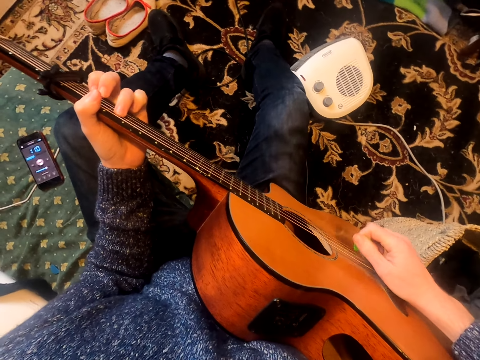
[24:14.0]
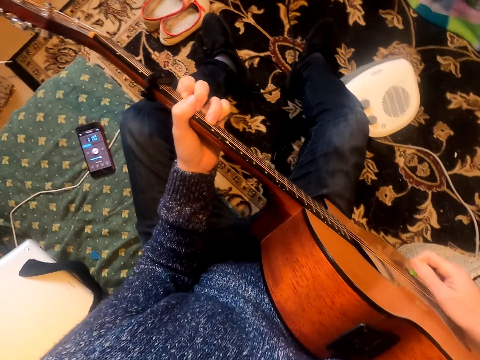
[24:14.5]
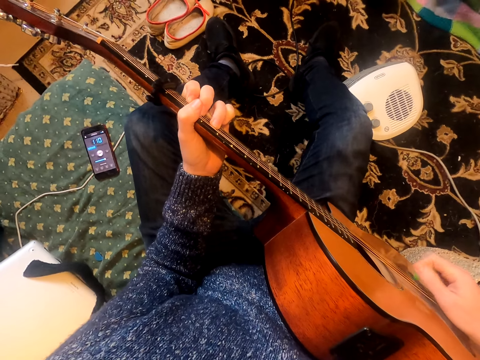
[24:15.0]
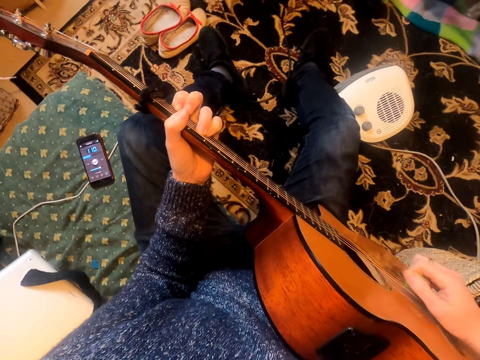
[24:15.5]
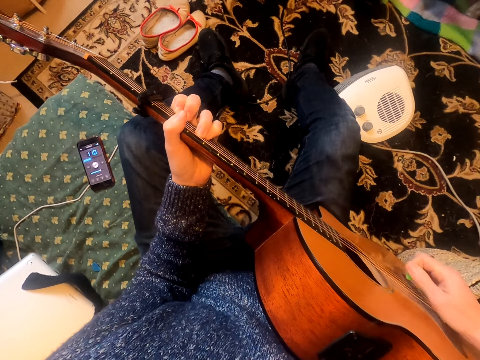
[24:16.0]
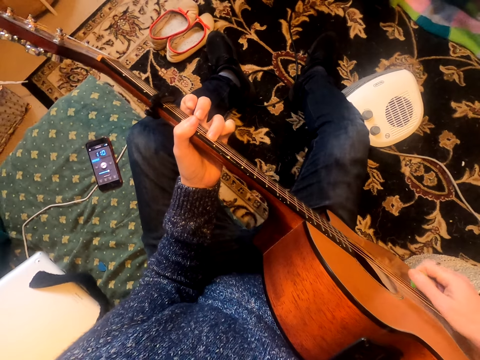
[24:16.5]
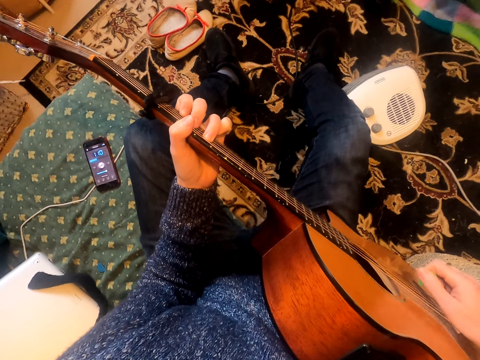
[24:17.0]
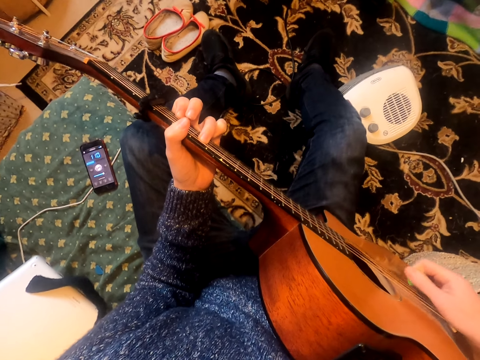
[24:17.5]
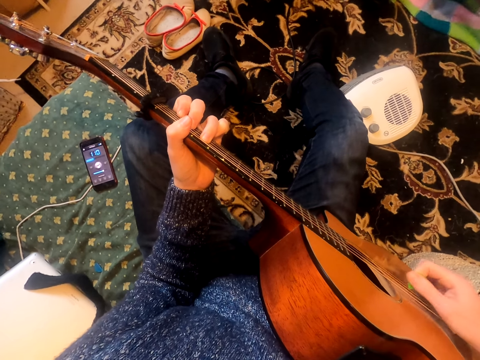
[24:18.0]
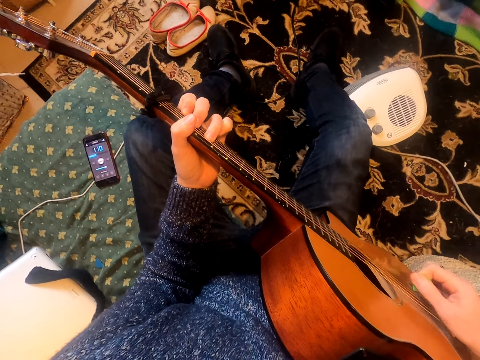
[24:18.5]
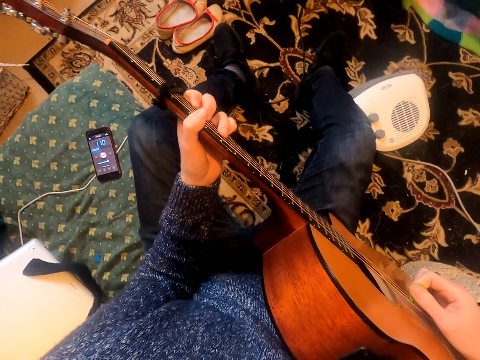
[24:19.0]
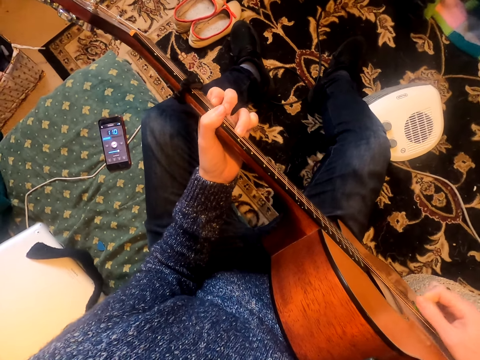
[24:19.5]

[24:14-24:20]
The camera wearer plays the guitar.

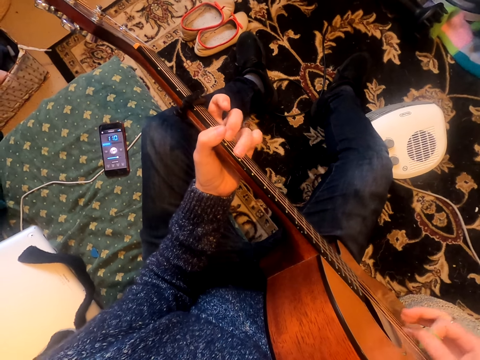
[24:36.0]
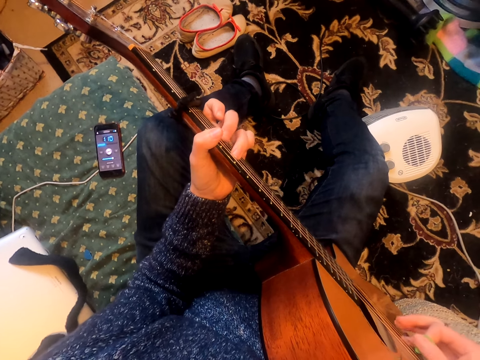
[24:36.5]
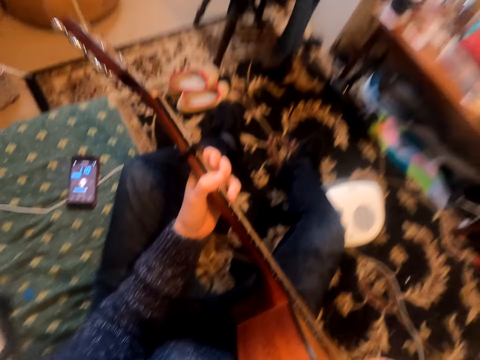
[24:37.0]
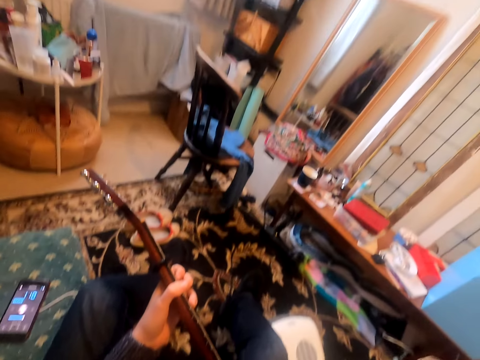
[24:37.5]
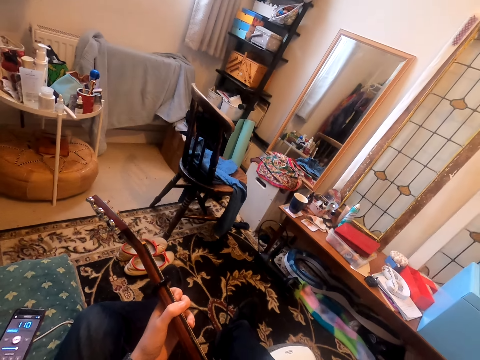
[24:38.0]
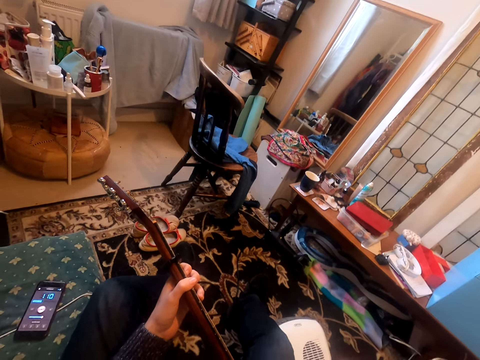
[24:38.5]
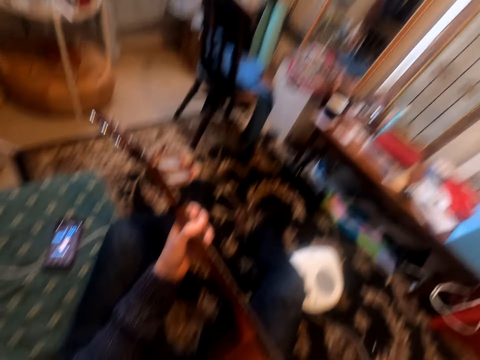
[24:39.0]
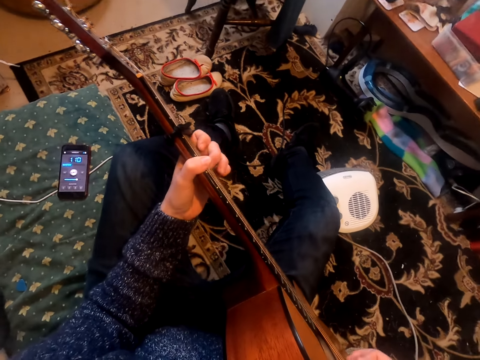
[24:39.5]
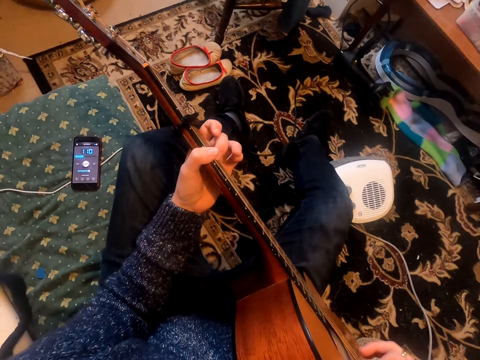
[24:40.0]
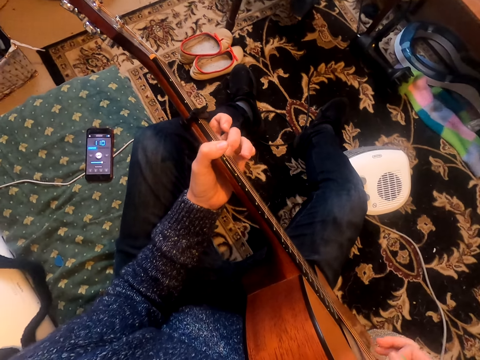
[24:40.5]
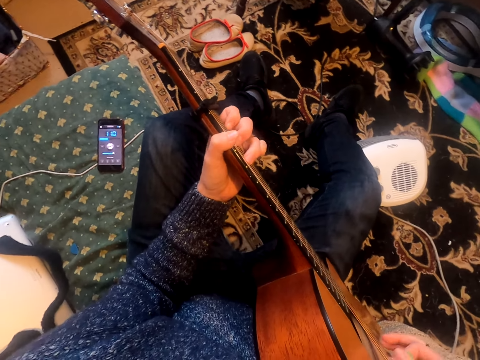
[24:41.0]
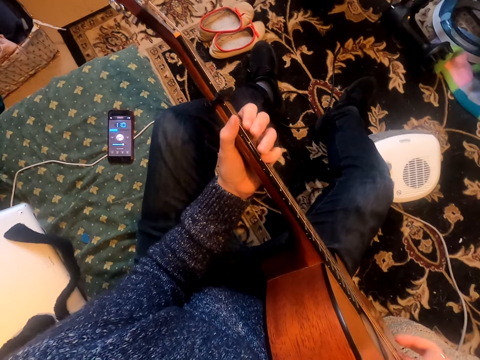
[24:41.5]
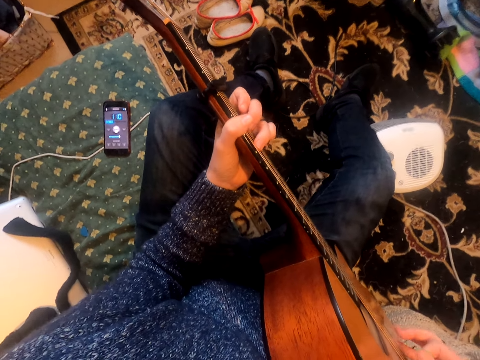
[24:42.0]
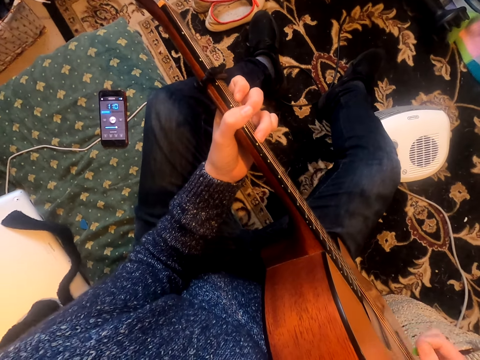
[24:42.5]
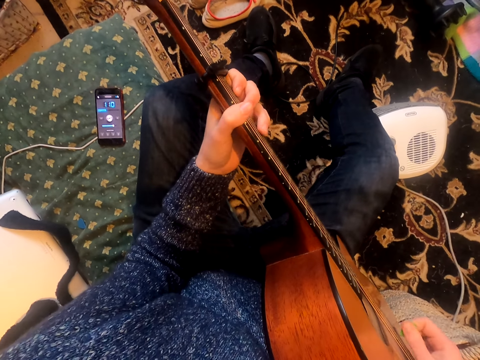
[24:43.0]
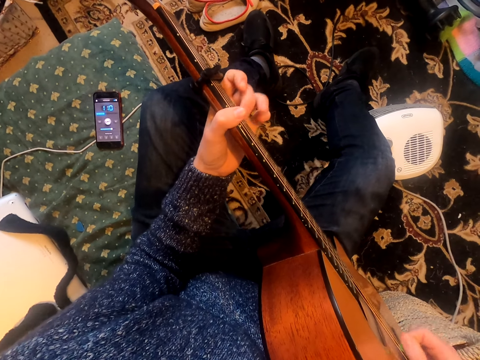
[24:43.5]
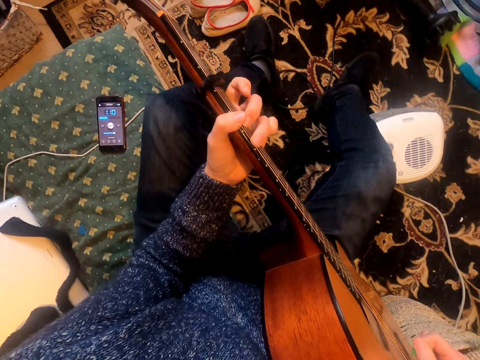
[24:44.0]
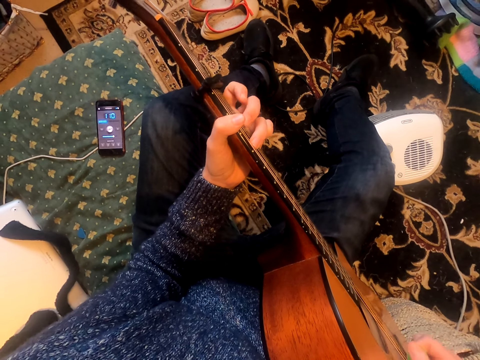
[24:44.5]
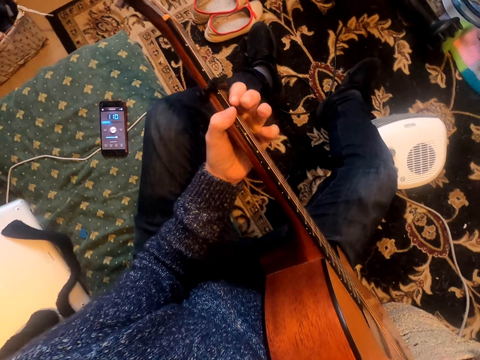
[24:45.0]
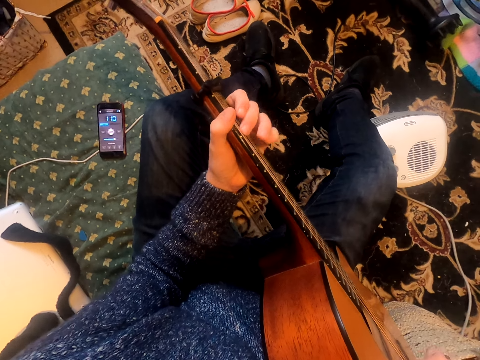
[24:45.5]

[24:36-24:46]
The camera wearer raises his head. He looks around. He plays the guitar.

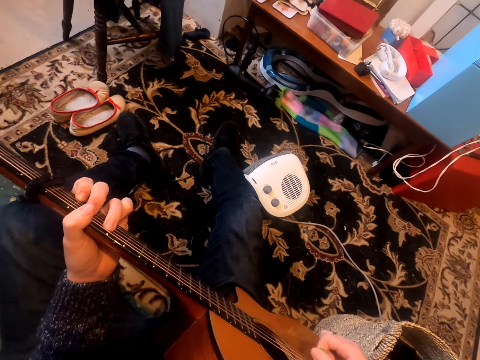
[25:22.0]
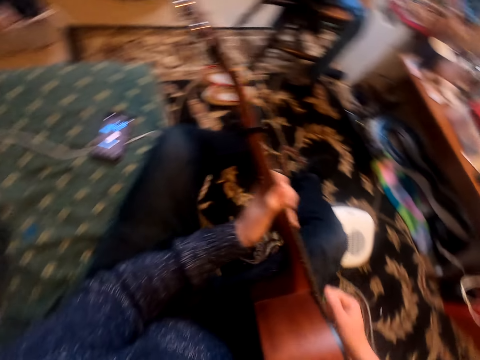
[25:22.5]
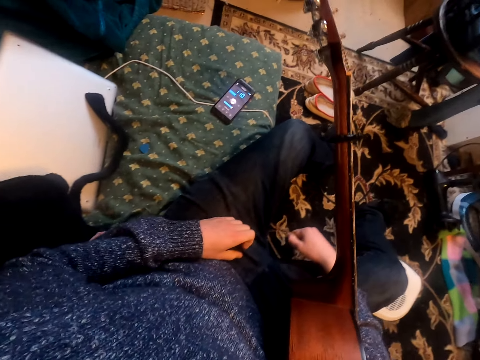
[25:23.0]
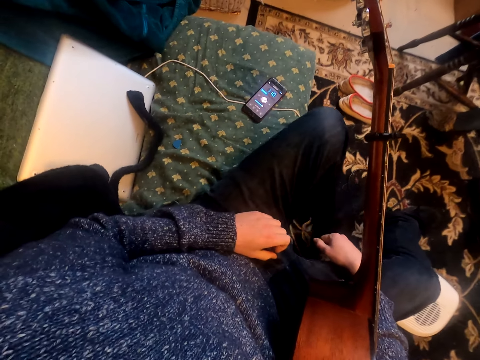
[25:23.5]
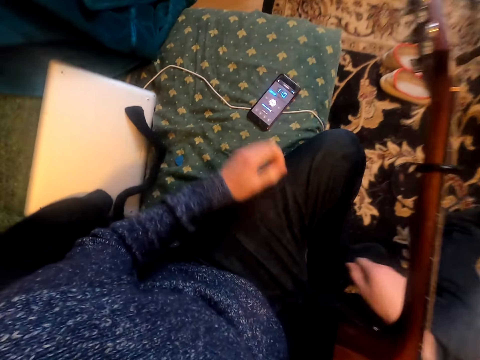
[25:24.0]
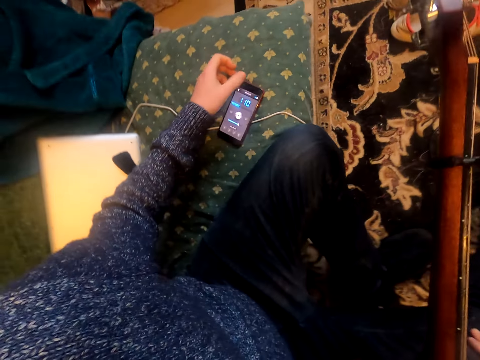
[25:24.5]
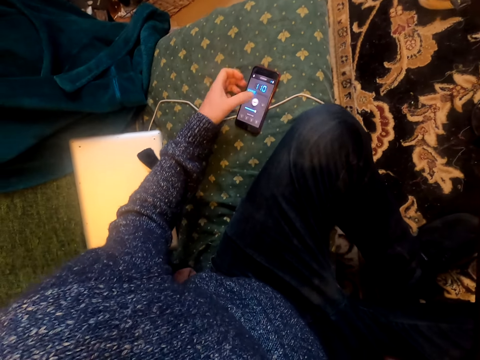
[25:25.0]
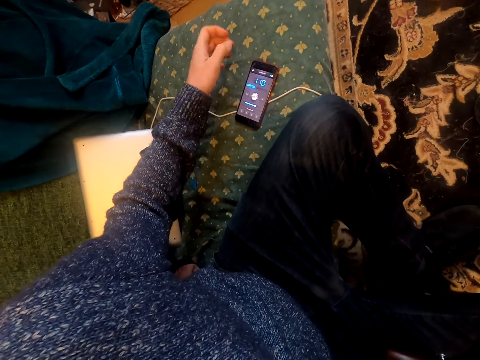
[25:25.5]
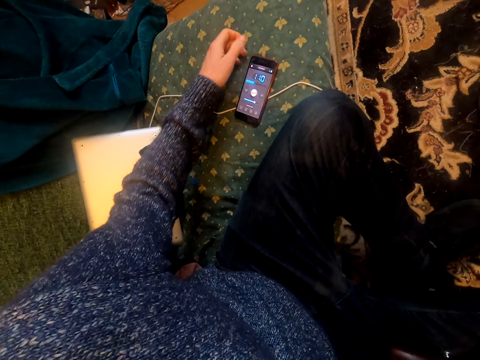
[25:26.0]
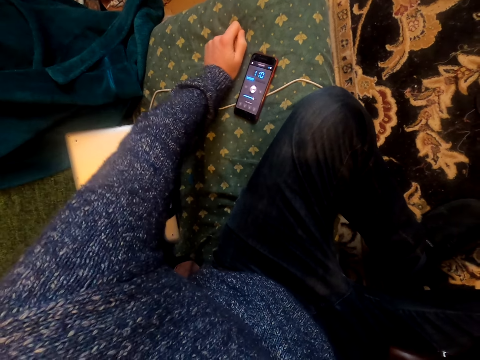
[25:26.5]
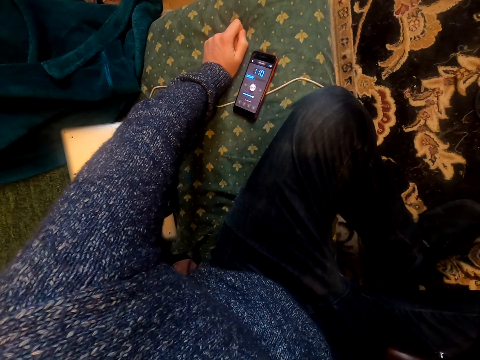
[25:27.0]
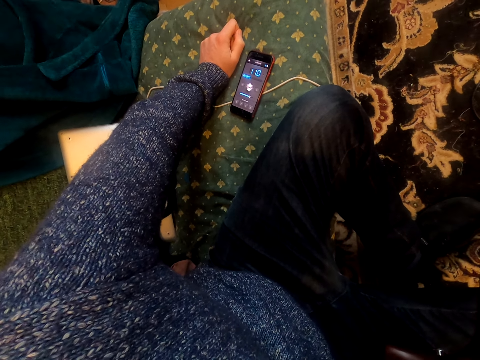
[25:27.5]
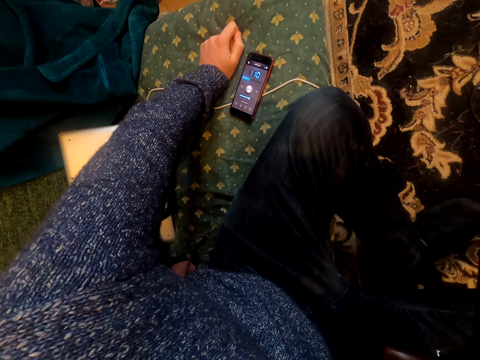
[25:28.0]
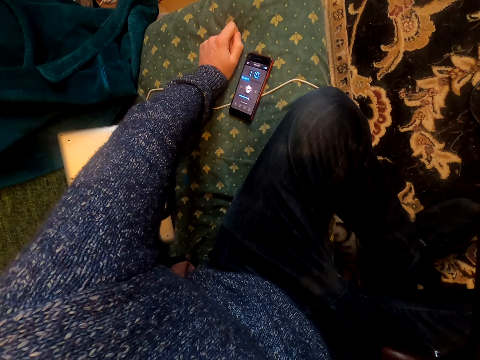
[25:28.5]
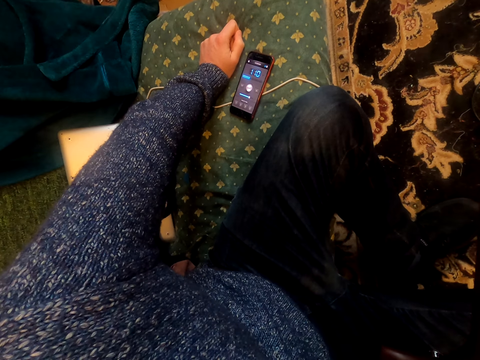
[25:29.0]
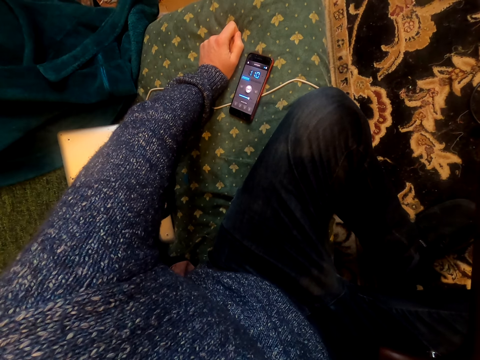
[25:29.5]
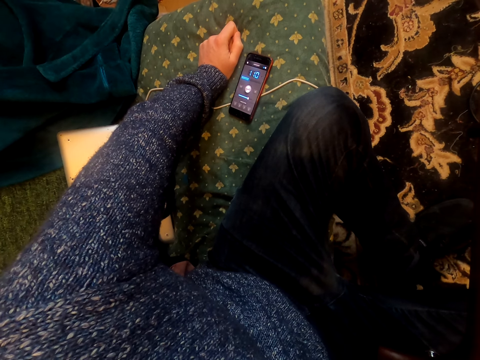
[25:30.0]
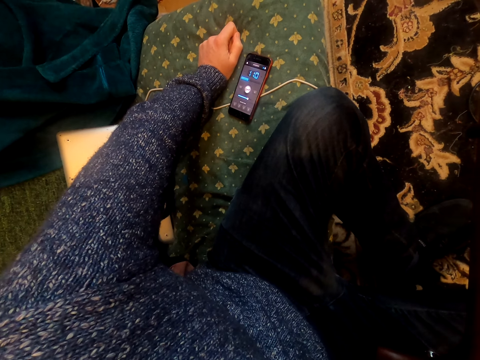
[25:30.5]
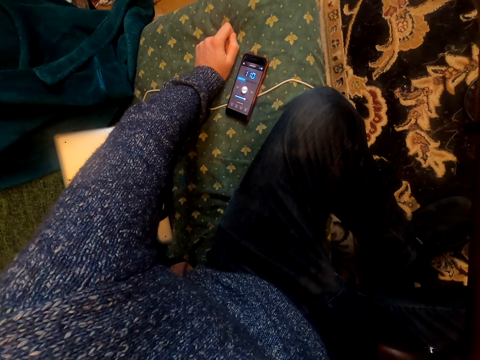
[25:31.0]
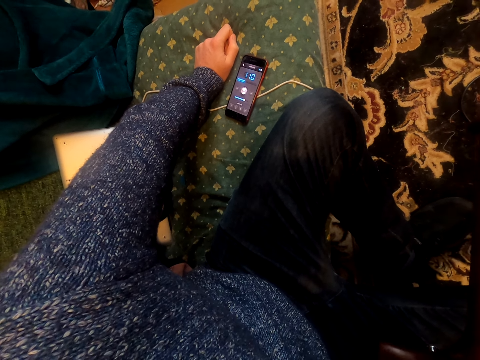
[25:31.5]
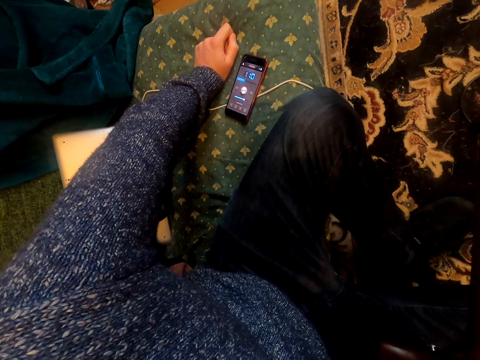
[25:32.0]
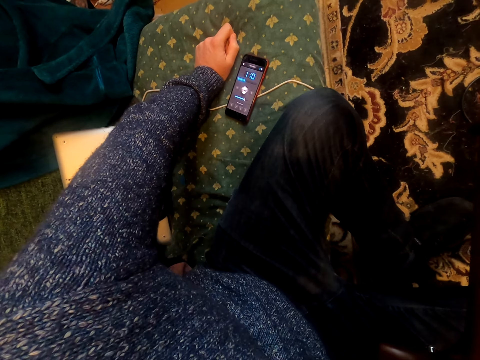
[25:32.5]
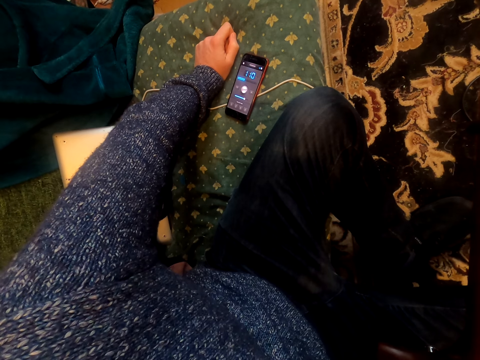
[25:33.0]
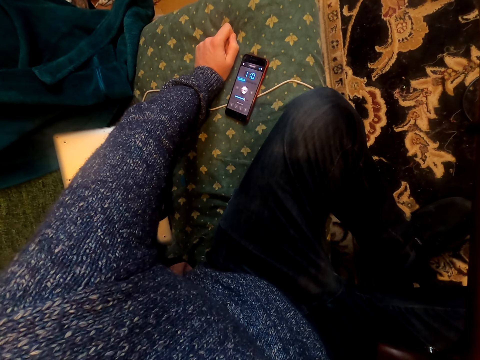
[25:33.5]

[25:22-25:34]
The camera wearer turns to the side. He uses his phone. He presses the phone. He rests his hand on a seat. He looks on.
